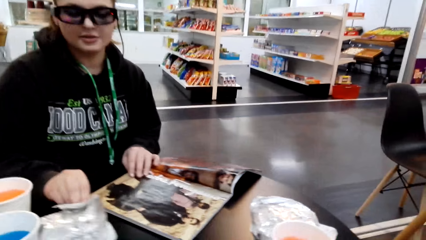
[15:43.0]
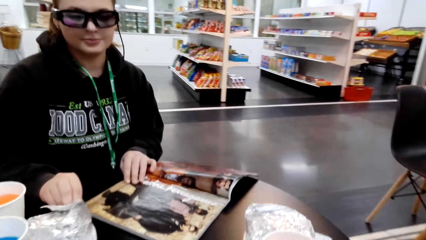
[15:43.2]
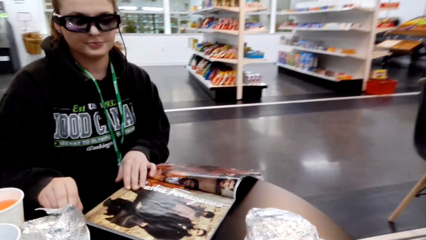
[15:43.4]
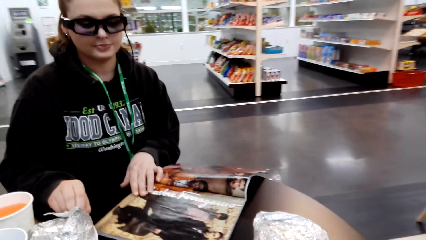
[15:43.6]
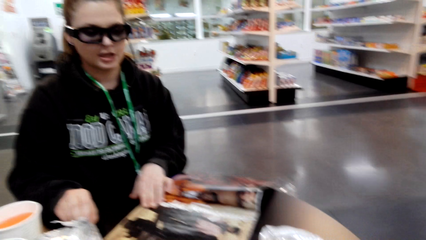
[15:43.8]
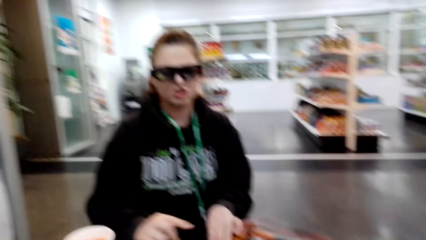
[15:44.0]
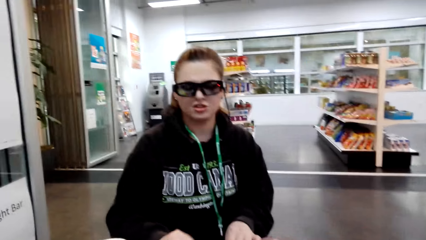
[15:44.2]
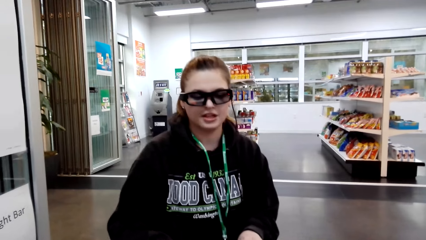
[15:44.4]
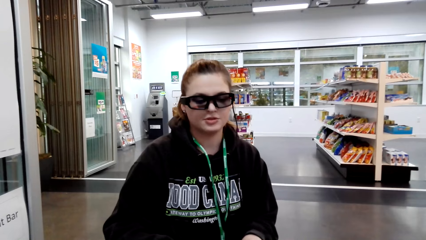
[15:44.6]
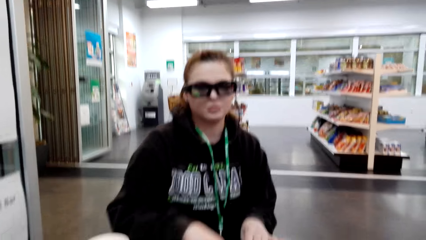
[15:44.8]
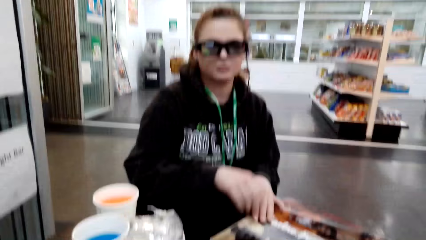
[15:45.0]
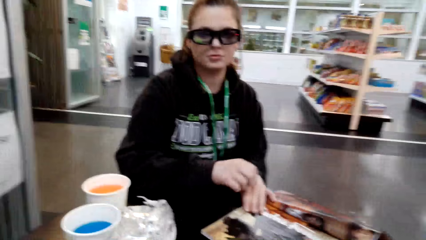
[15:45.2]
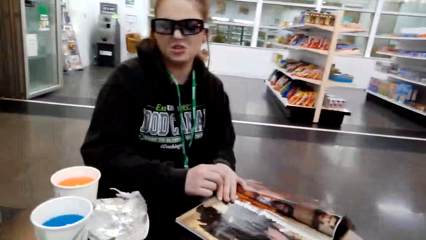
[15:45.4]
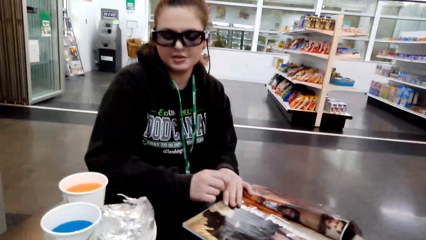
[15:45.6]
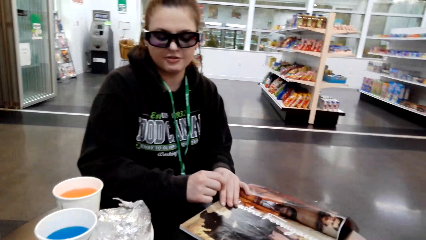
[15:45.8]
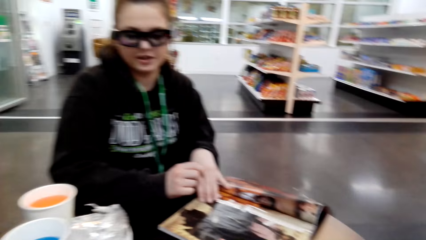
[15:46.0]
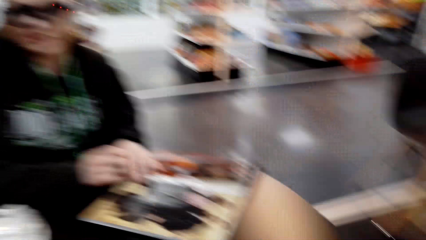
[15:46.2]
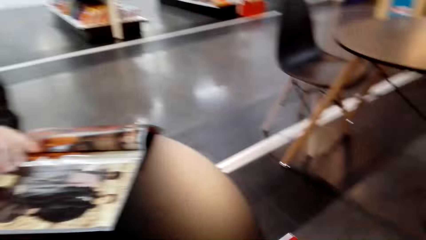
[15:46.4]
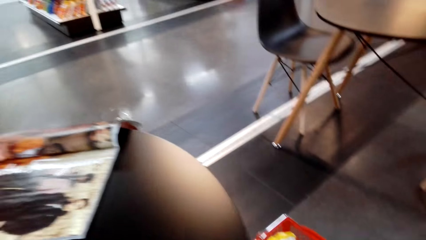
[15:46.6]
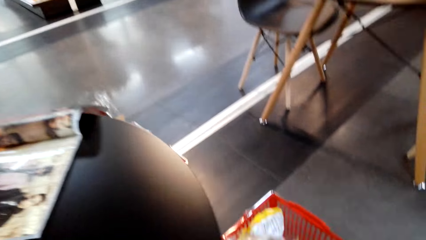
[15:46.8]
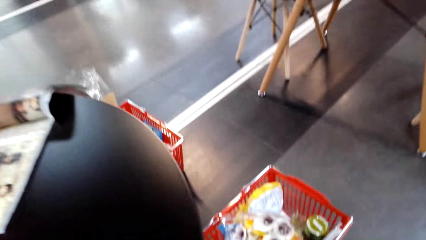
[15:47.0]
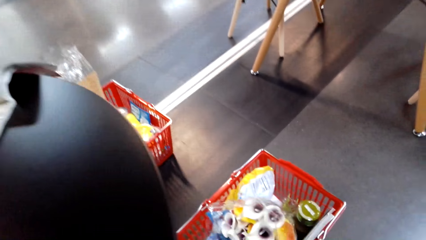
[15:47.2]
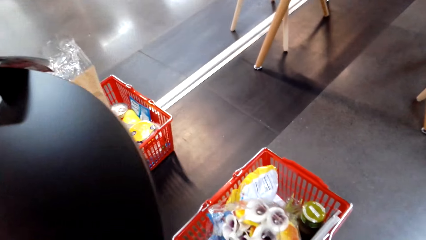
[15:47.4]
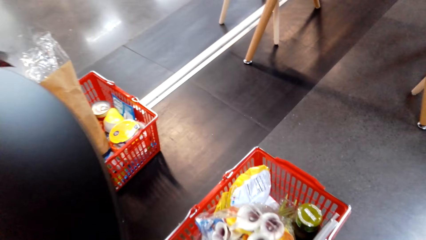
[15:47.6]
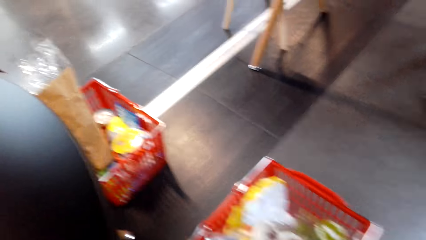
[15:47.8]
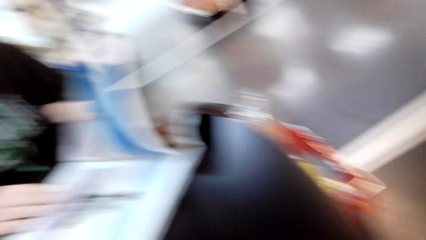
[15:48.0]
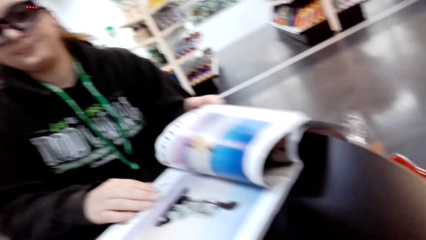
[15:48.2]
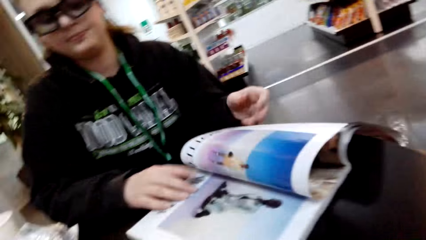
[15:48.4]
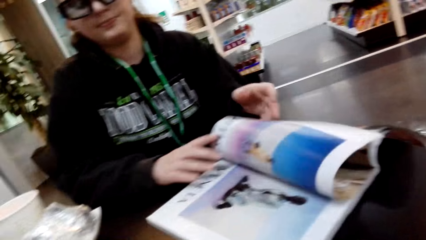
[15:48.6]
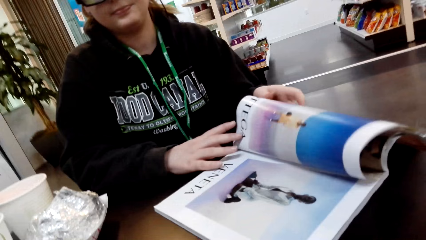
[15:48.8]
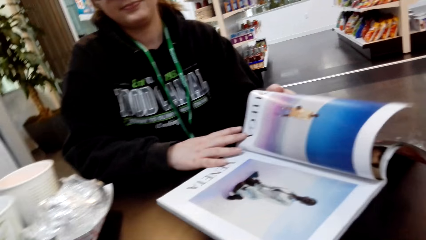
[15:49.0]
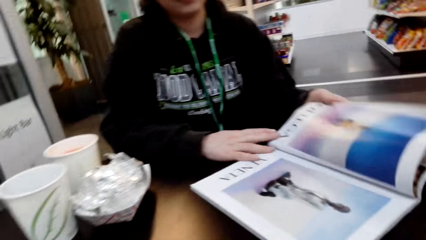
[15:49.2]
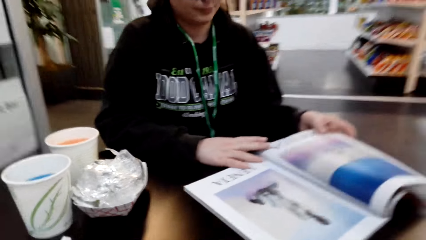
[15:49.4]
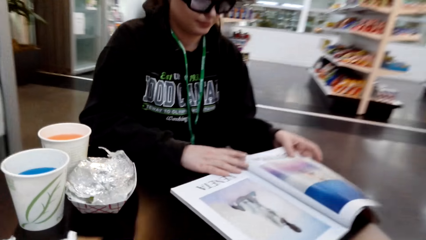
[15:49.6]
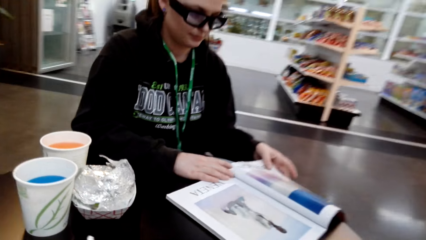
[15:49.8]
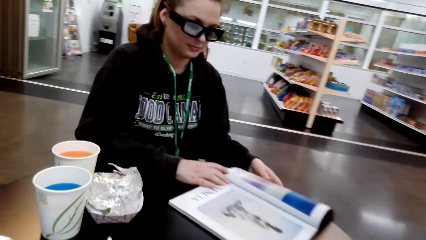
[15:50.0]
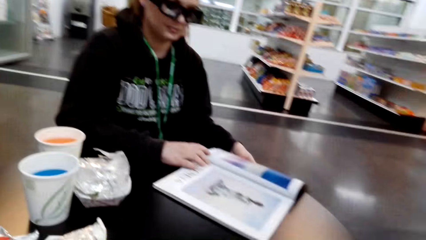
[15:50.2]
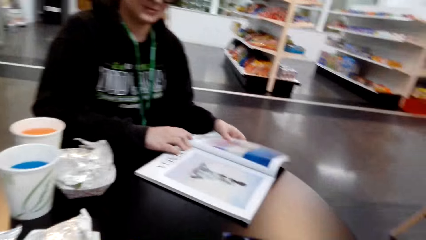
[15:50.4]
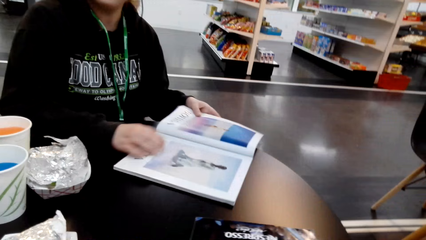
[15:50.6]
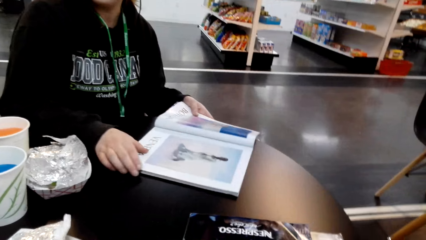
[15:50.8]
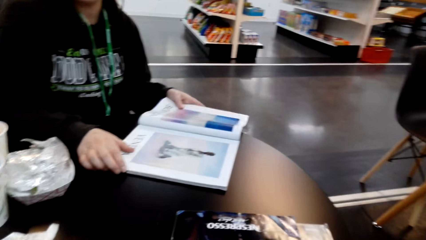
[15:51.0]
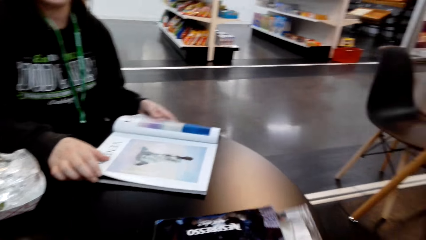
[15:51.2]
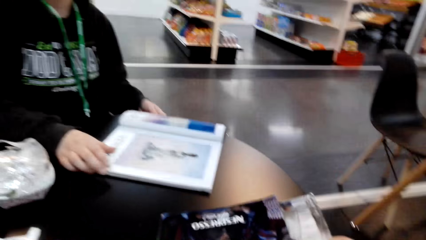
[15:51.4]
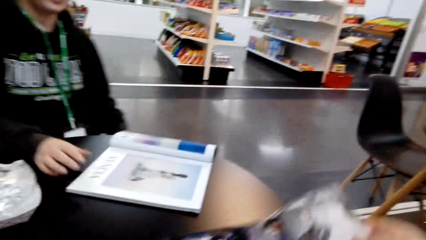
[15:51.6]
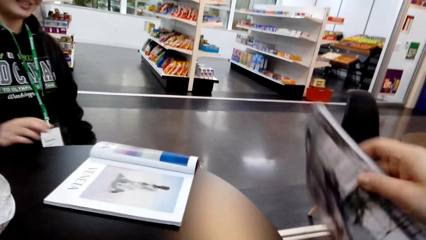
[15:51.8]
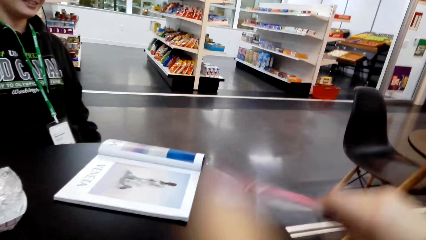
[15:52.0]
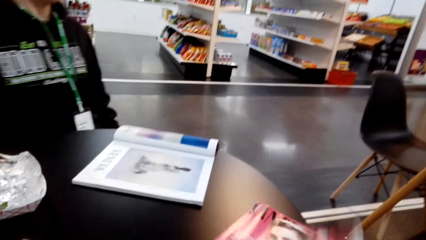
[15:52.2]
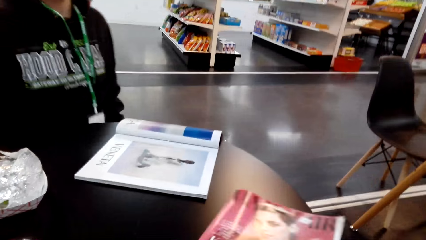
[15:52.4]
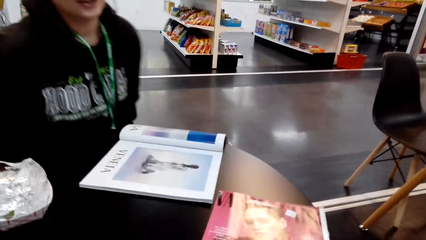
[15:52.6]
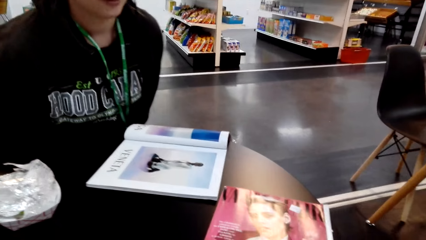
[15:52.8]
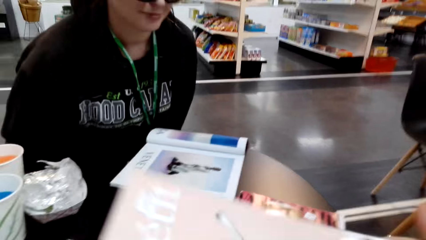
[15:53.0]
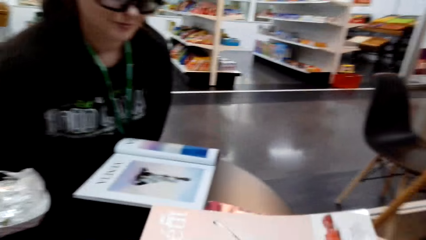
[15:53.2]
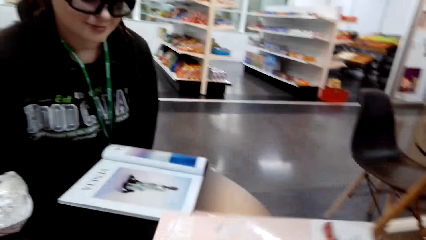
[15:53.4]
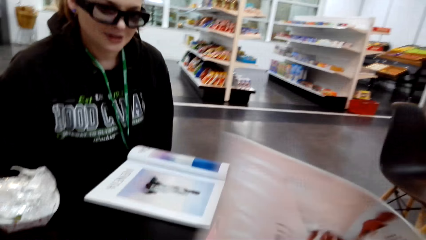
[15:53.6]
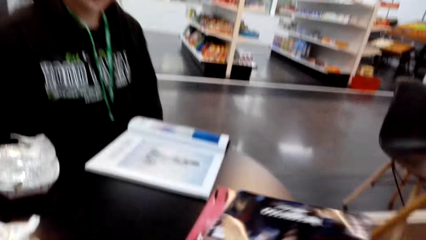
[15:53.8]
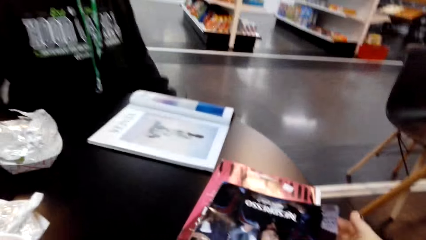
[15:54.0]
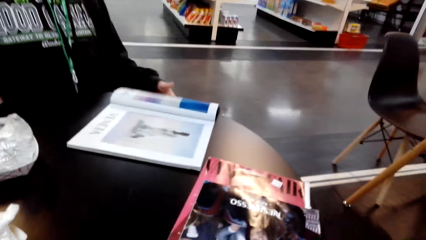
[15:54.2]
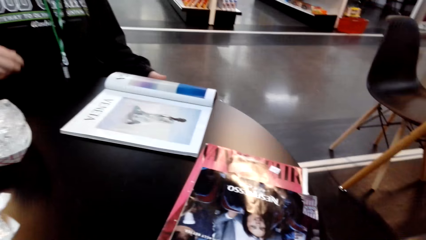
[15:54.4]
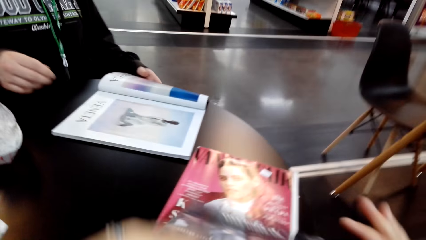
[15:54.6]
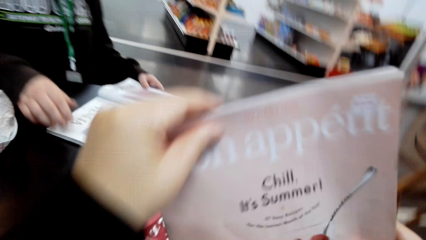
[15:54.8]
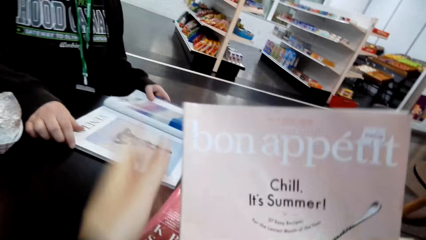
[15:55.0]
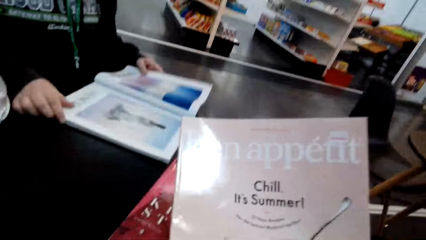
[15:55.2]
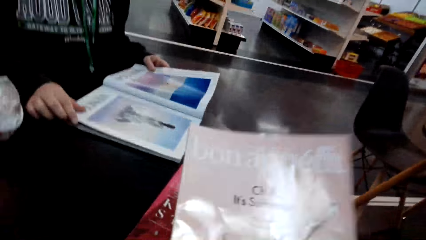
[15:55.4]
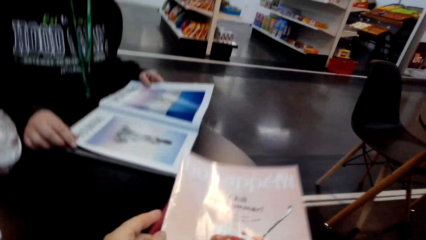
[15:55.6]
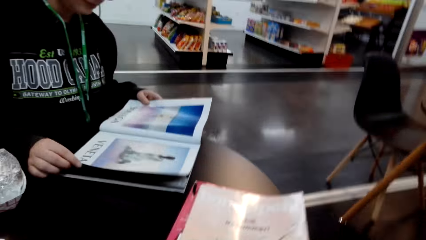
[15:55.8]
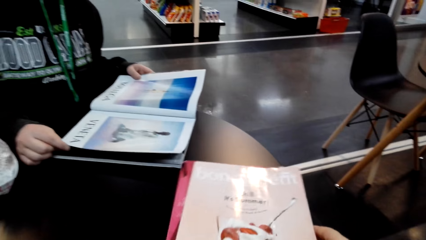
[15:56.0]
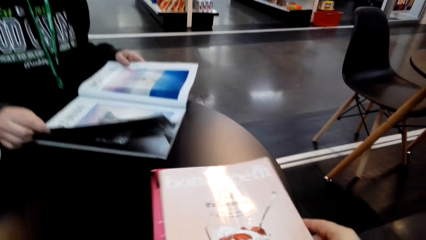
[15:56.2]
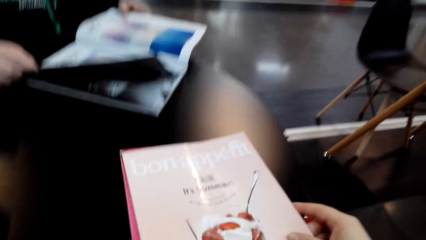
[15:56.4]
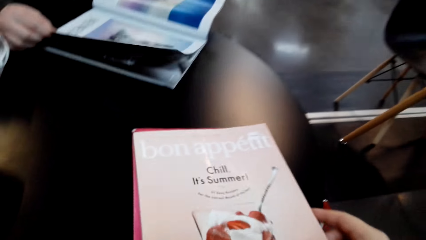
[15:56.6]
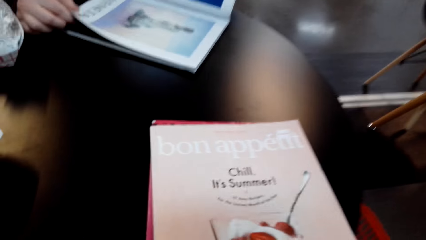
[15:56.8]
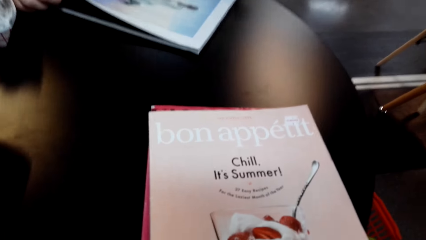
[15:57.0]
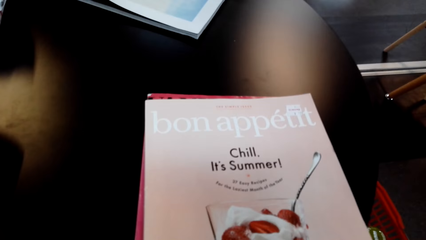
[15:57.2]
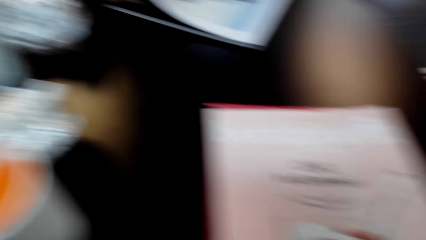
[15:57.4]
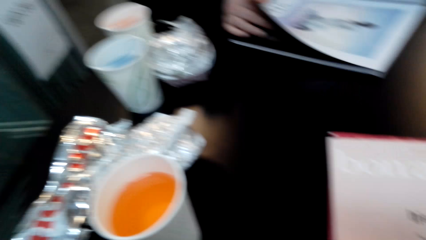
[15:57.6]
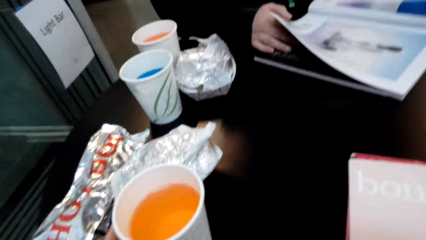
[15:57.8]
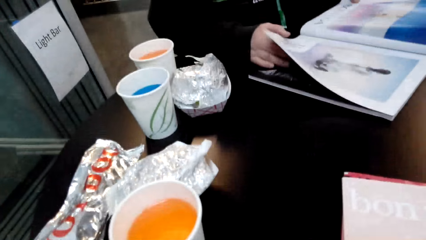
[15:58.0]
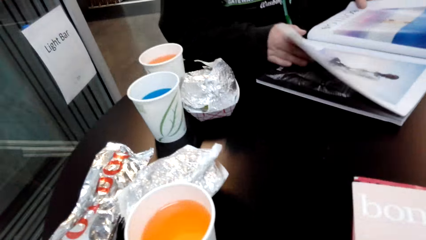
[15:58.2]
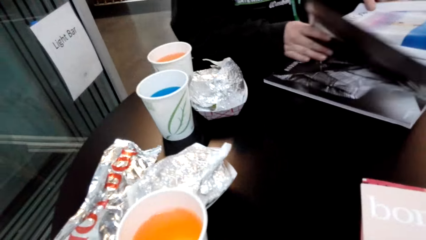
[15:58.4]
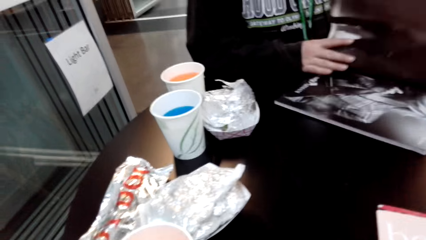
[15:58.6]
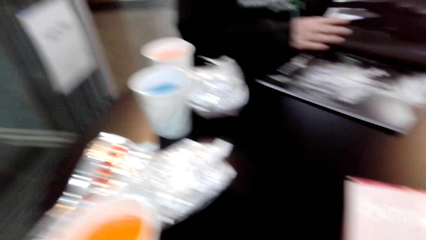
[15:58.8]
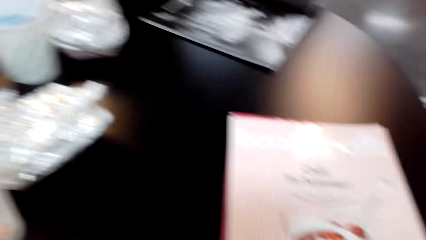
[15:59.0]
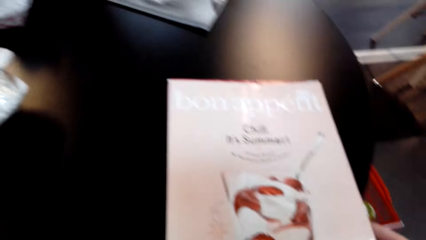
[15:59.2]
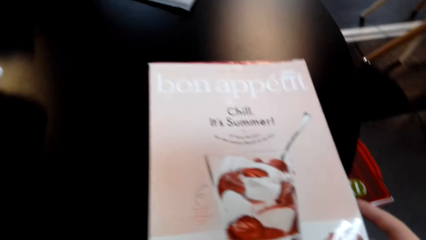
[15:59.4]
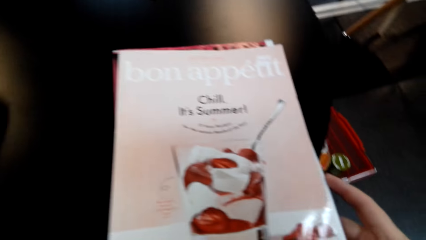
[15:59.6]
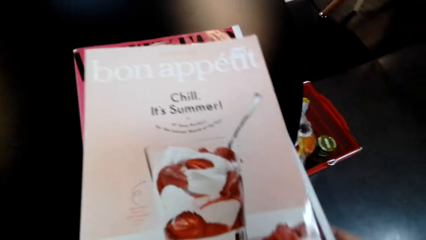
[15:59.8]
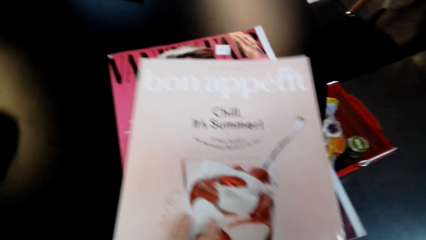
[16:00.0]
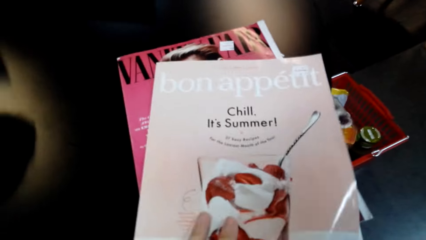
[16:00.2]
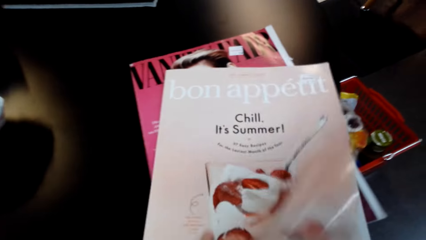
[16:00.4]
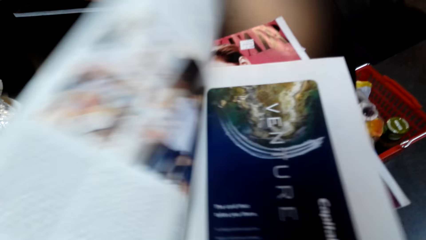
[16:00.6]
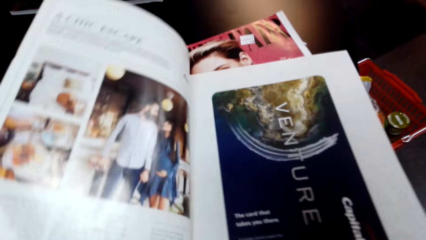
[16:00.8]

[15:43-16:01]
A woman converses with the camera wearer. The camera wearer looks around. The woman opens a magazine. The camera wearer puts the magazine on the table. They turn the magazine. They open the magazine, put the magazine on the table, pick up the magazine on the table and put the magazine on the table. They look around. They move a tin of juice or cup on the table. The woman turns a page on the magazine. The camera wearer looks around.
